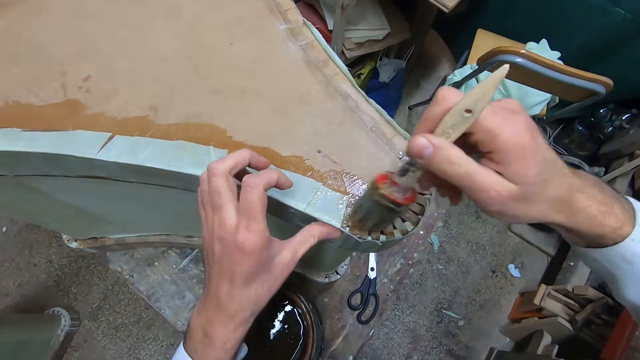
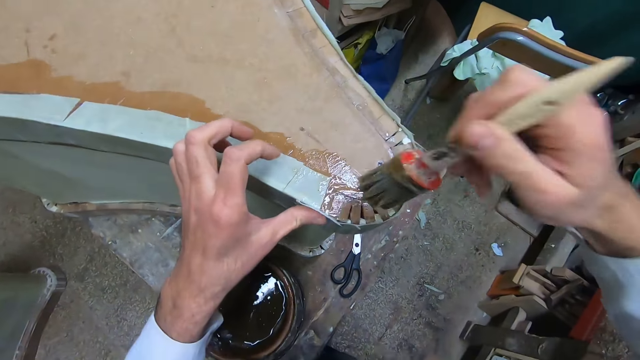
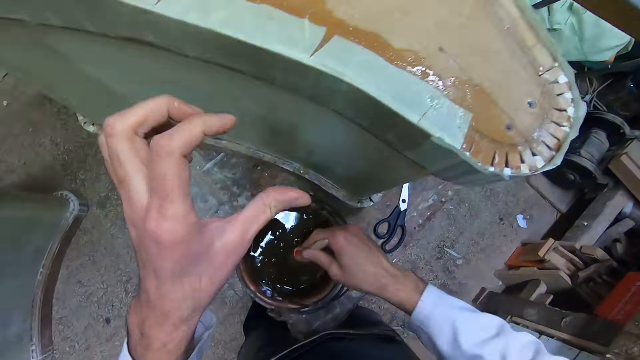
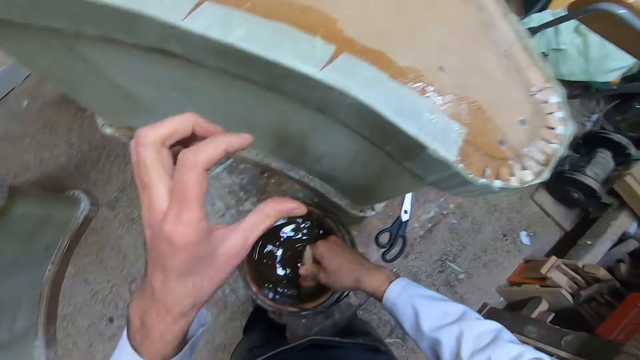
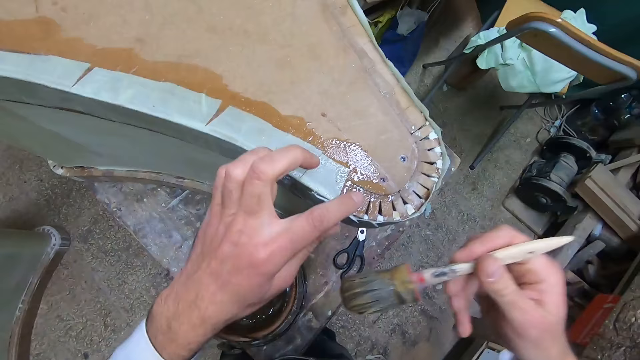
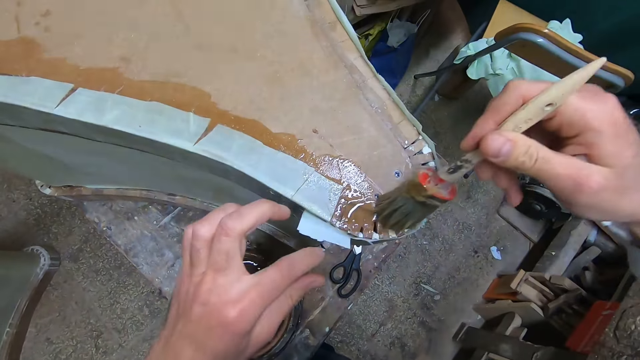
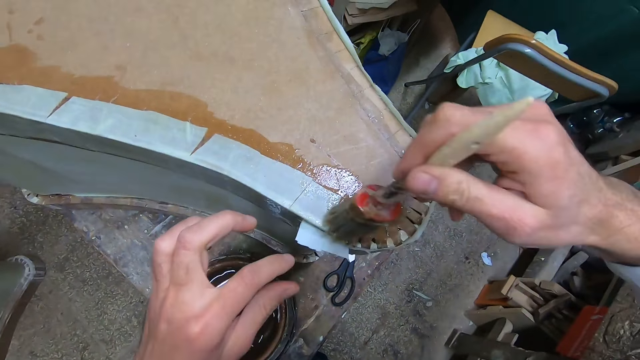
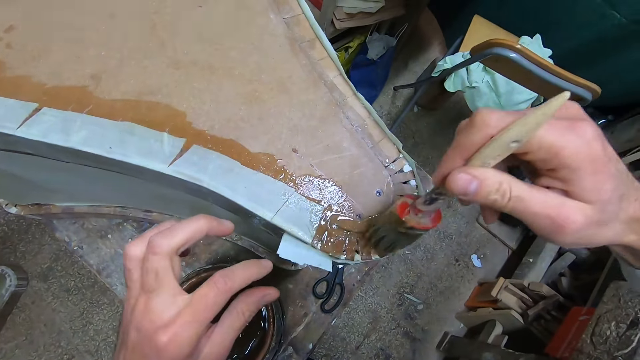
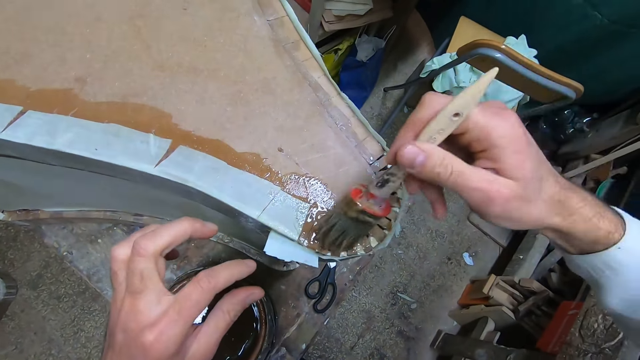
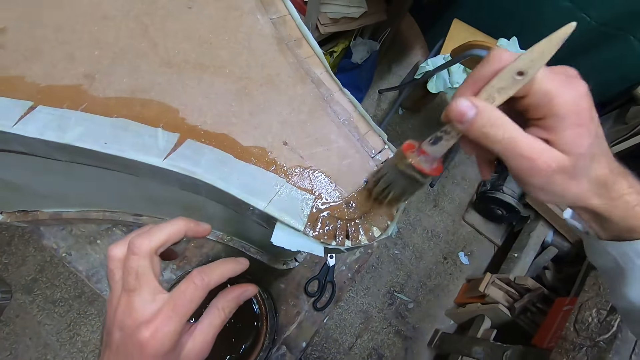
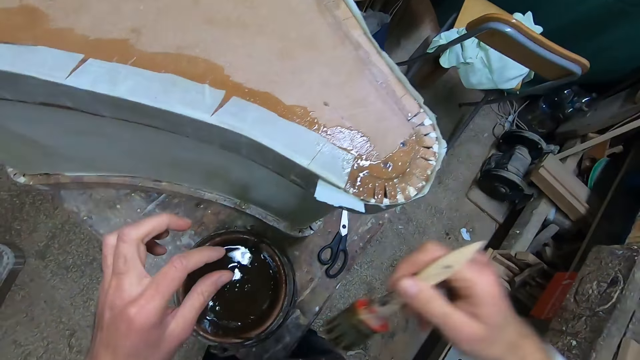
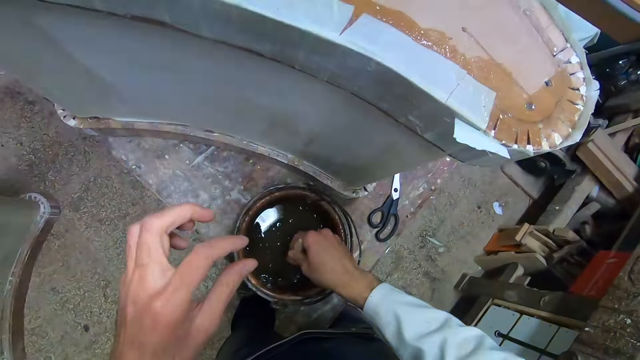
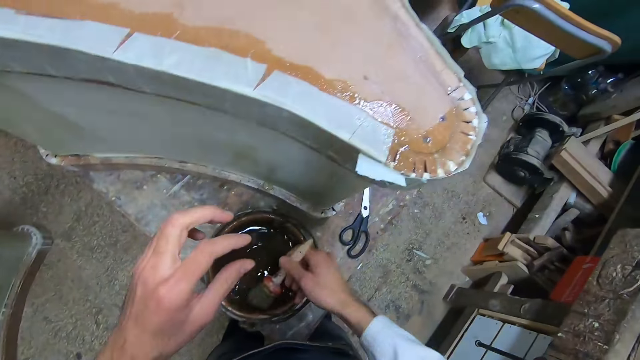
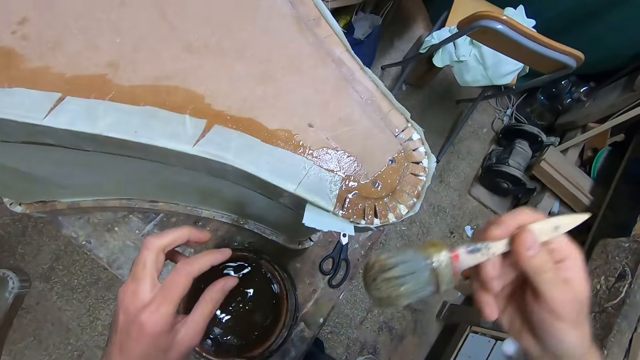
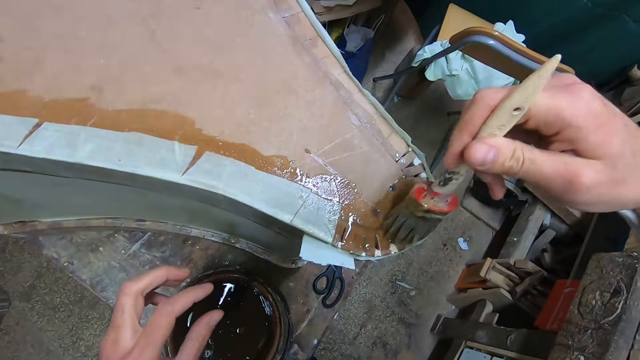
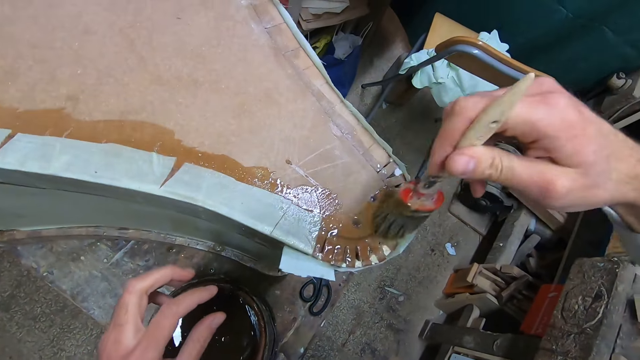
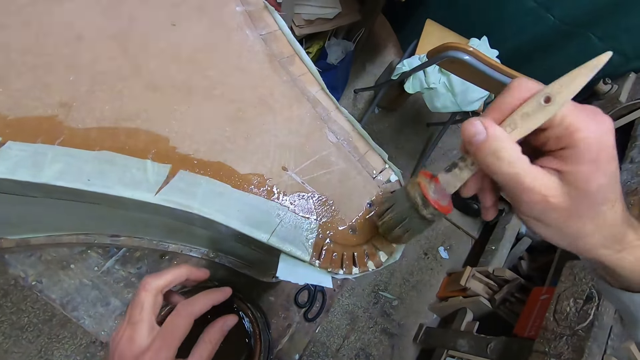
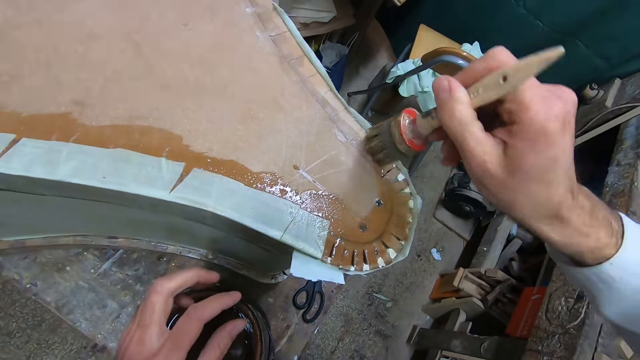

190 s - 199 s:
The camera wearer dips the glue brush in the glue. They apply glue to a part of the woodwork with a brush. They dip the glue brush in the glue. They apply glue to a part of the woodwork with a brush.

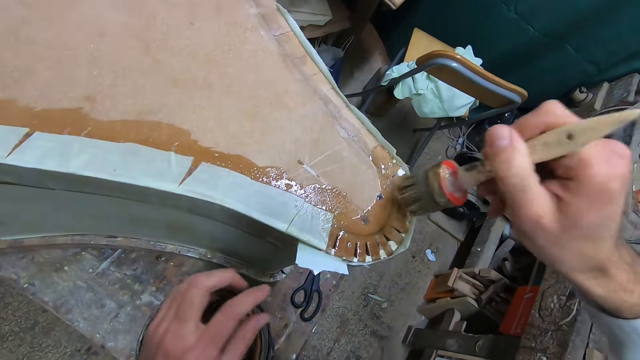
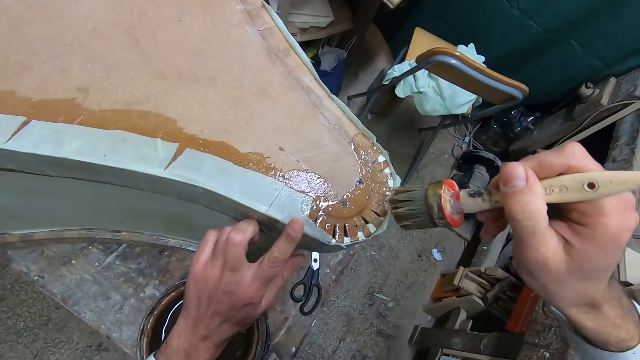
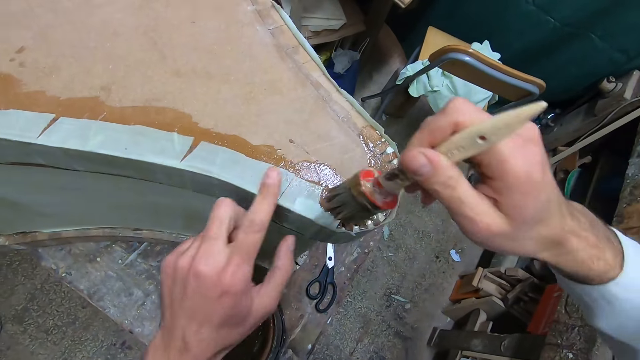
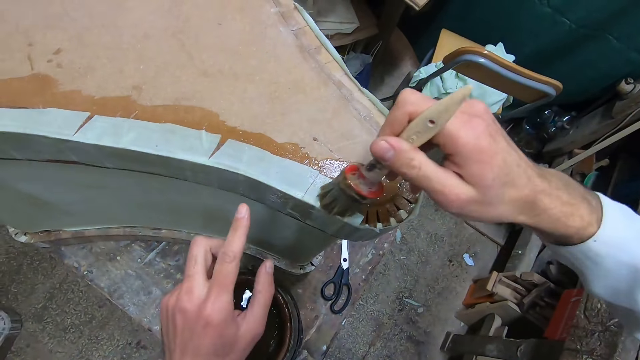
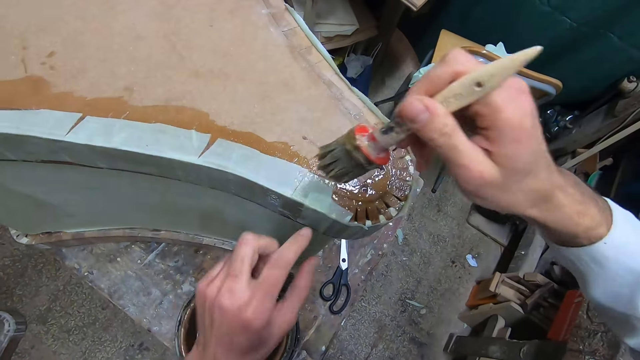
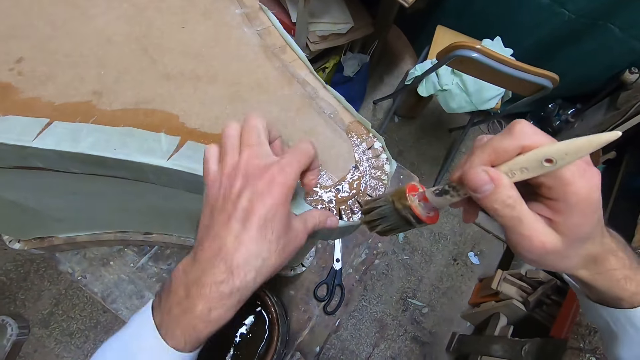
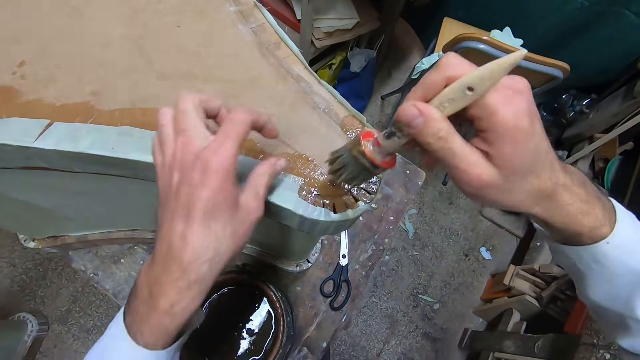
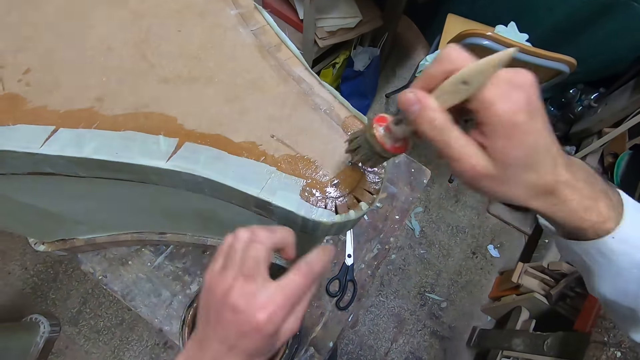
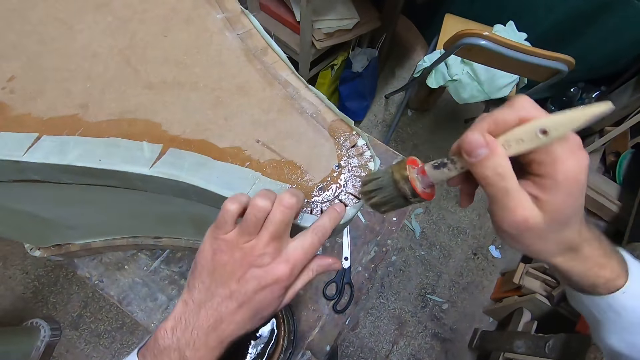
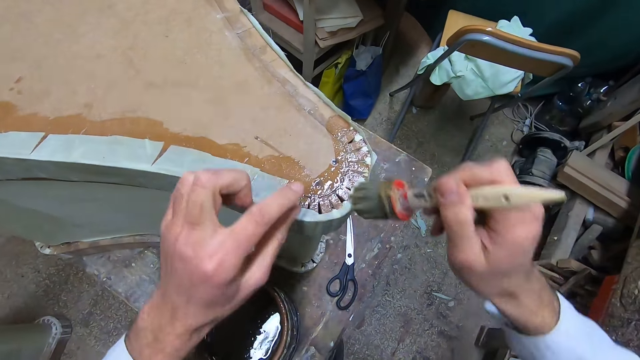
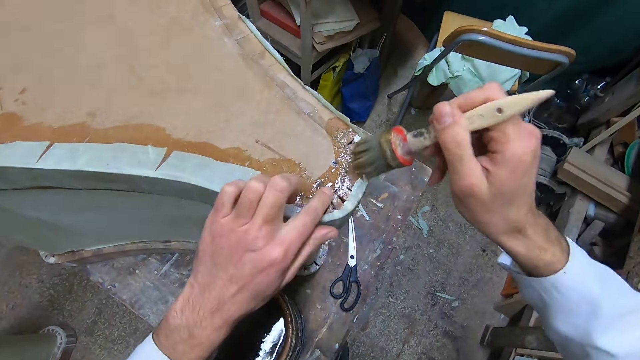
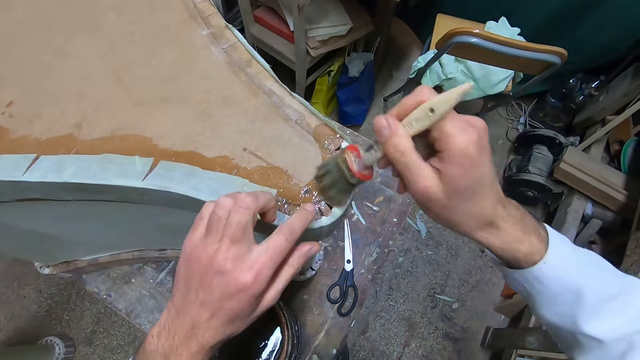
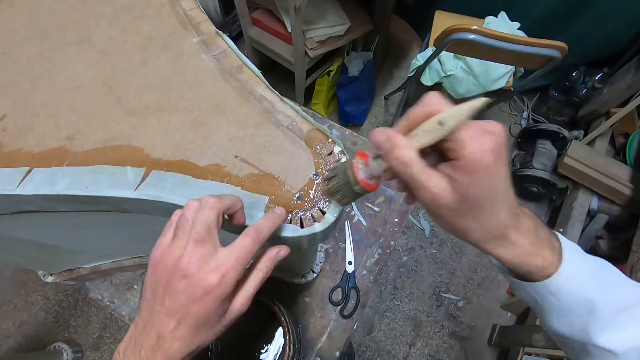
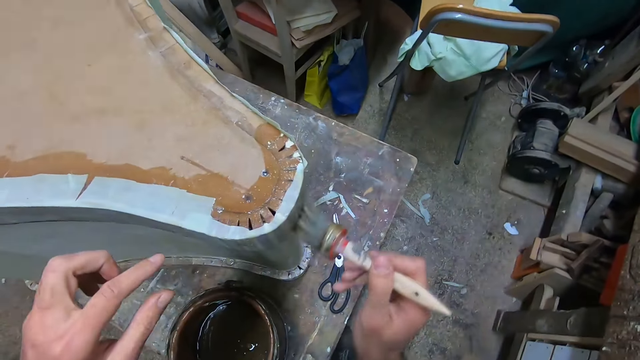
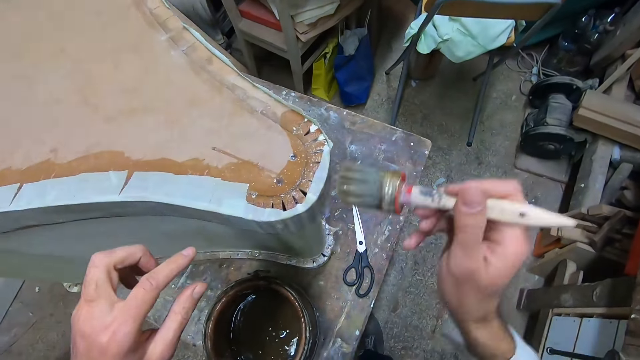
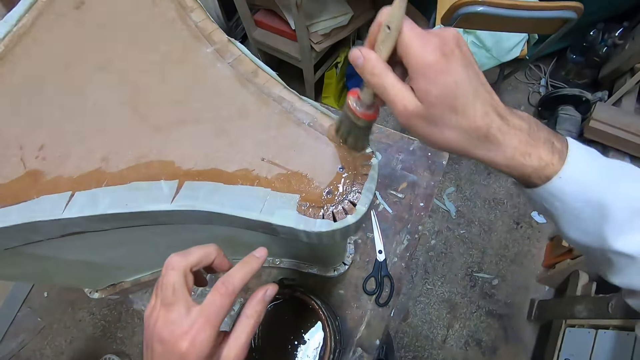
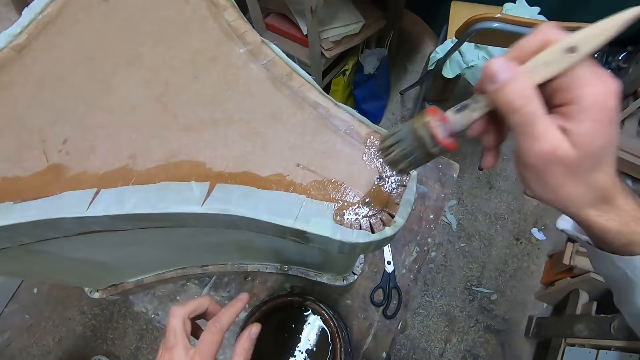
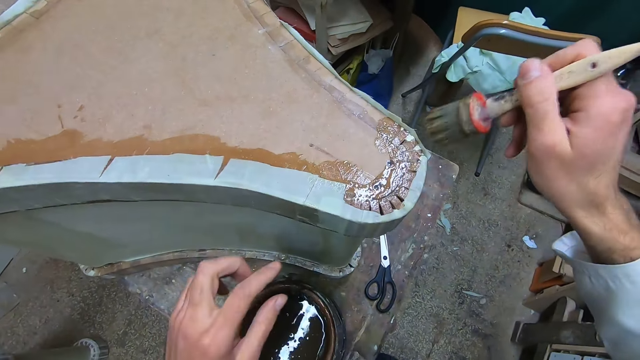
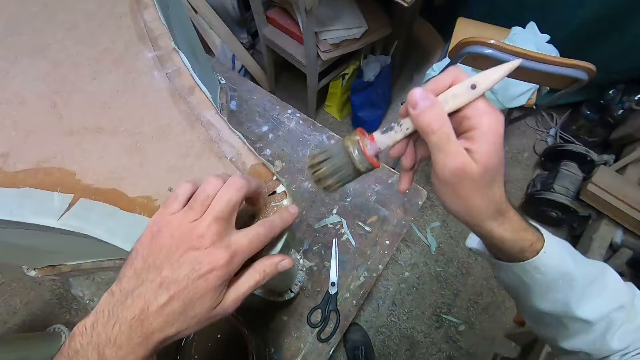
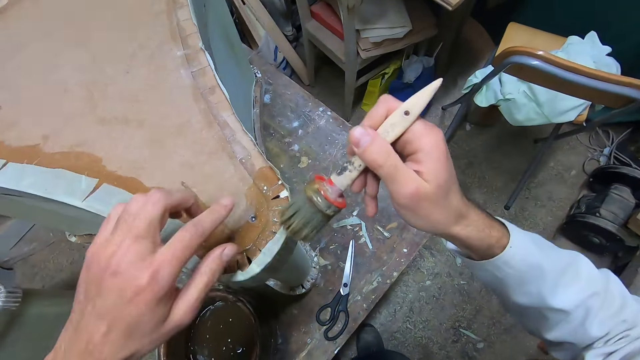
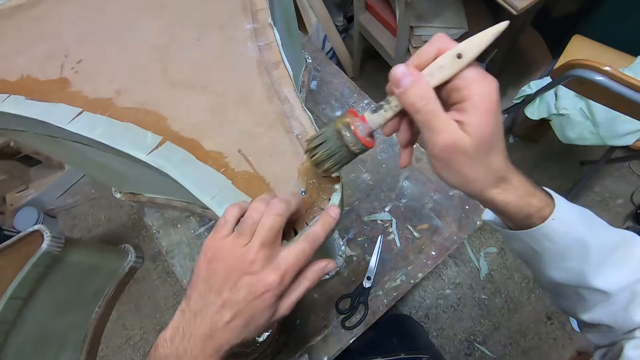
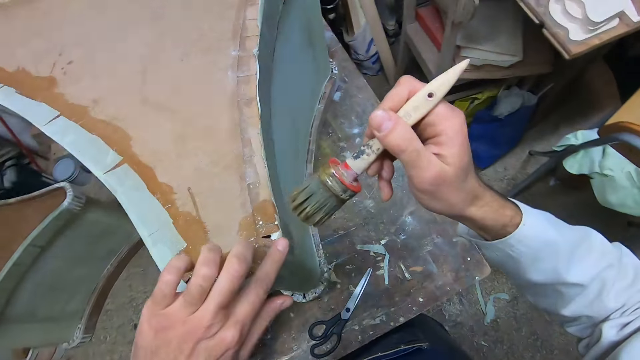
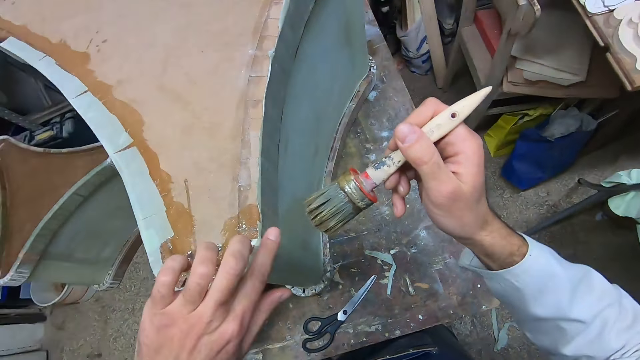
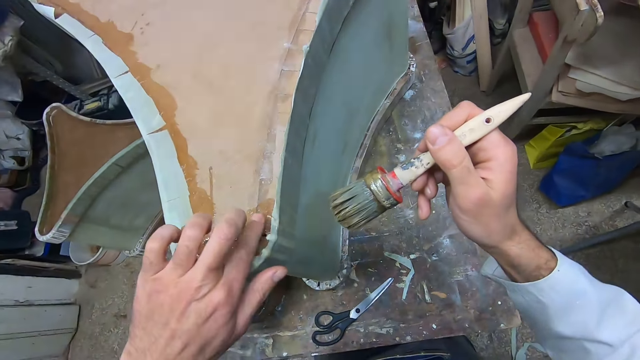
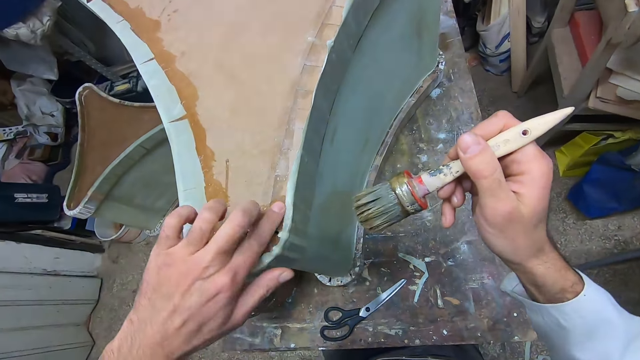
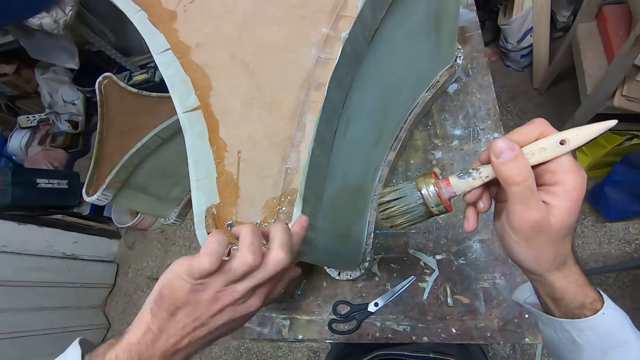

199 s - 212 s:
The camera wearer glues a part of the paper to the woodwork. They touch the cloth and glue the board with a brush. They touch the cloth. They glue the board with a brush. They touch the cloth.
